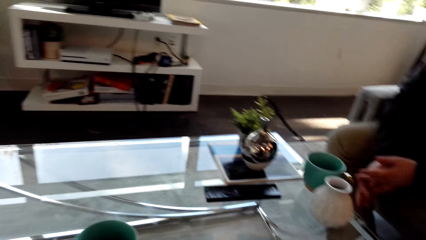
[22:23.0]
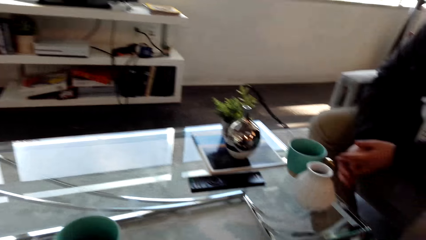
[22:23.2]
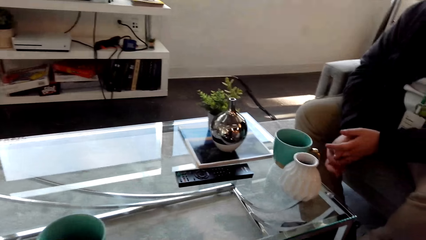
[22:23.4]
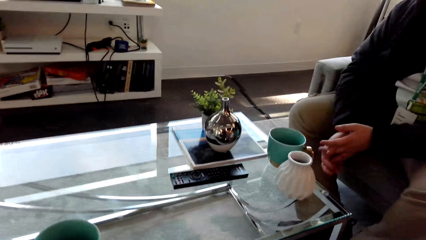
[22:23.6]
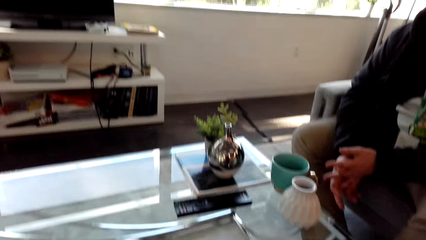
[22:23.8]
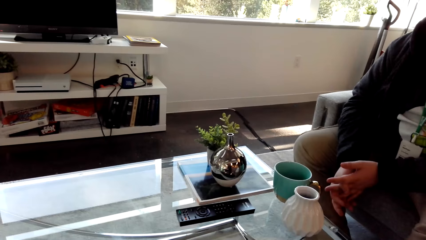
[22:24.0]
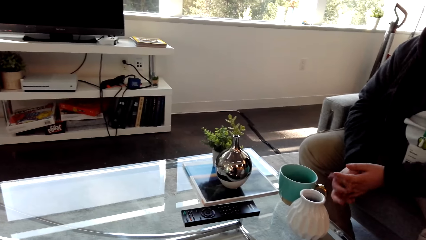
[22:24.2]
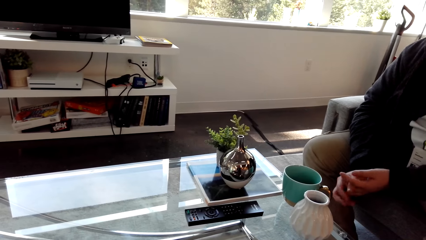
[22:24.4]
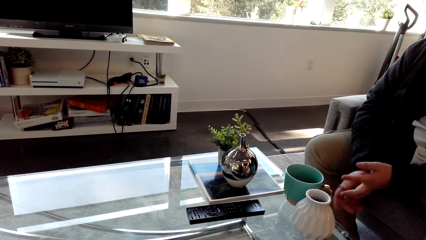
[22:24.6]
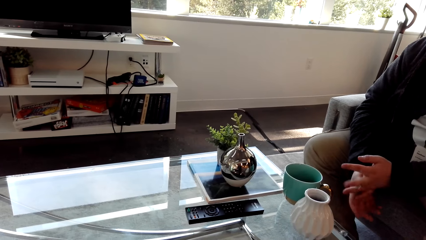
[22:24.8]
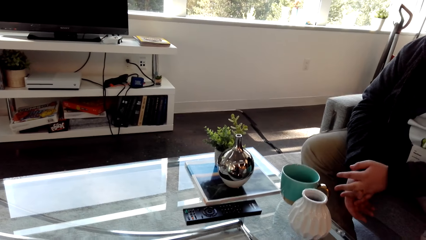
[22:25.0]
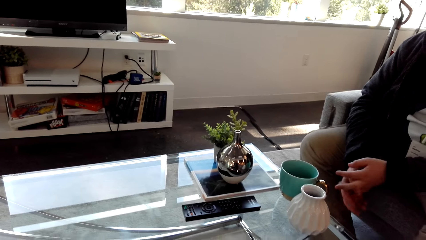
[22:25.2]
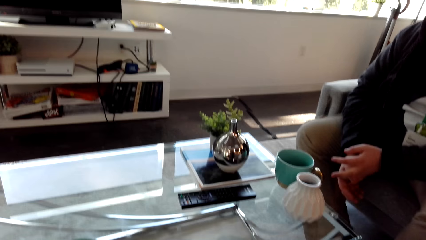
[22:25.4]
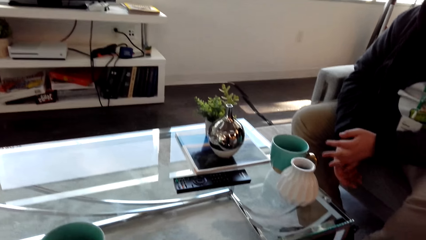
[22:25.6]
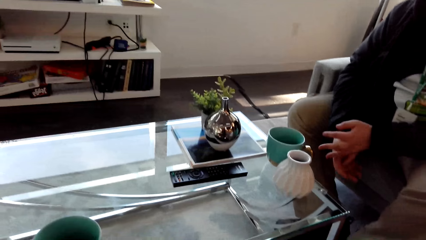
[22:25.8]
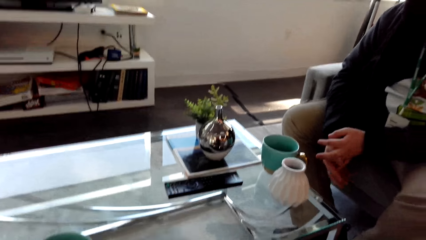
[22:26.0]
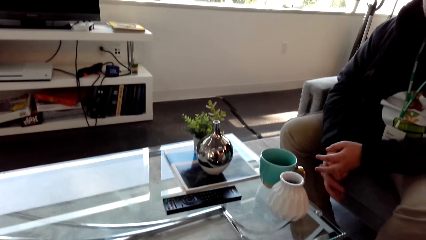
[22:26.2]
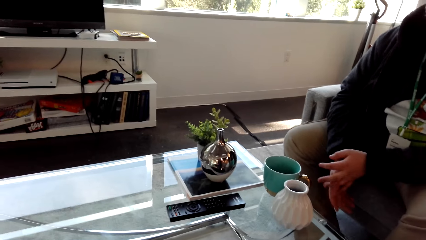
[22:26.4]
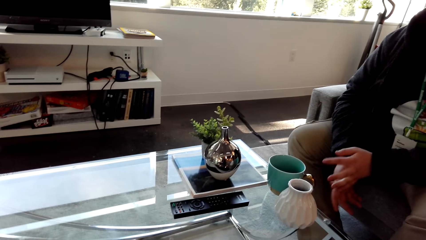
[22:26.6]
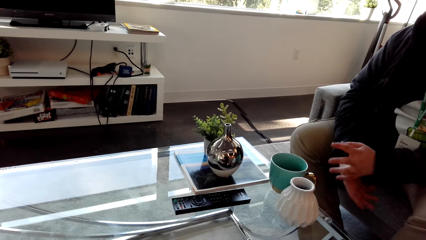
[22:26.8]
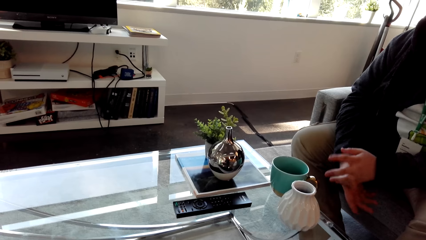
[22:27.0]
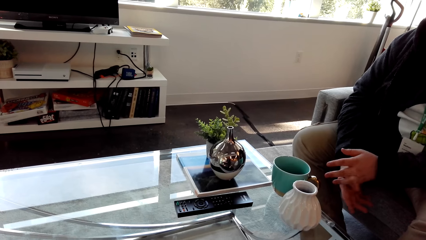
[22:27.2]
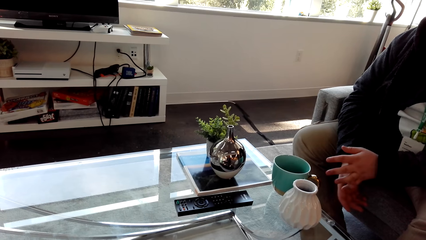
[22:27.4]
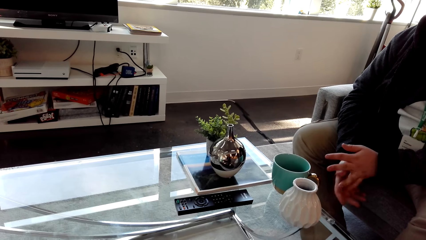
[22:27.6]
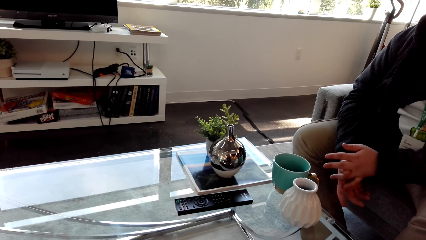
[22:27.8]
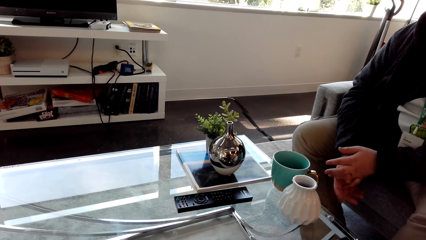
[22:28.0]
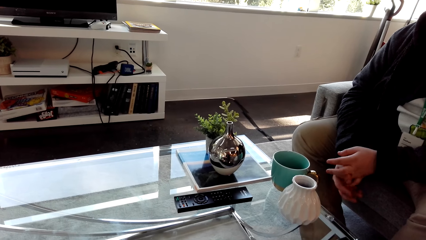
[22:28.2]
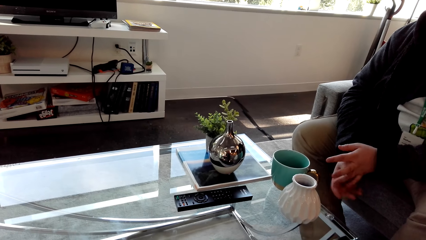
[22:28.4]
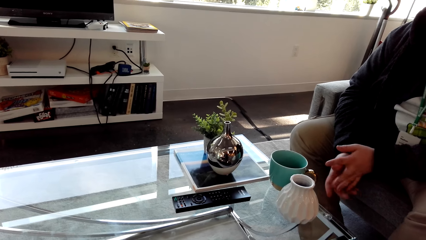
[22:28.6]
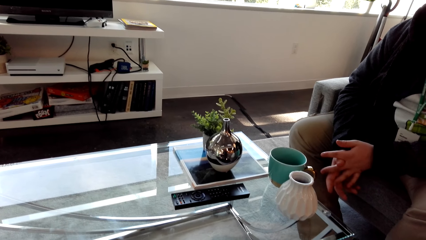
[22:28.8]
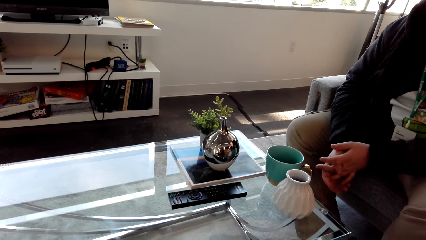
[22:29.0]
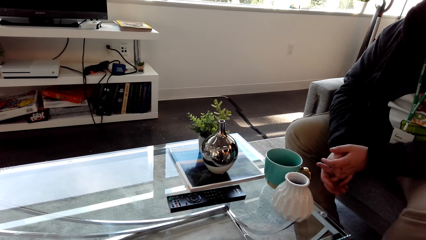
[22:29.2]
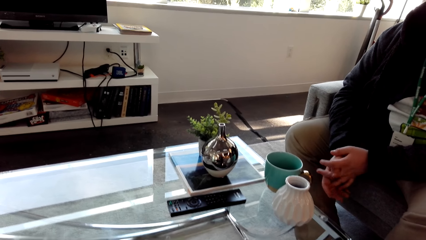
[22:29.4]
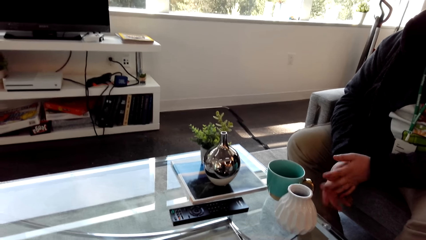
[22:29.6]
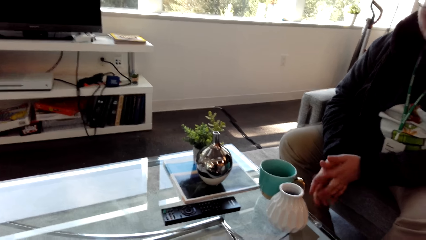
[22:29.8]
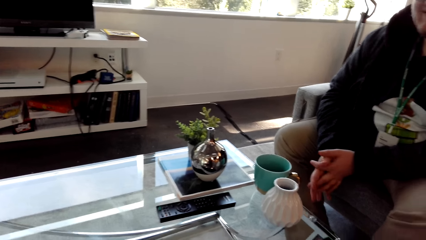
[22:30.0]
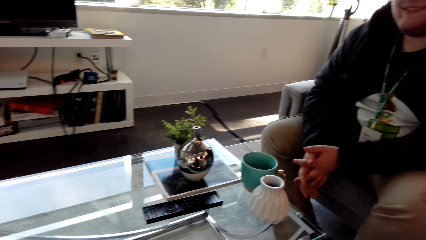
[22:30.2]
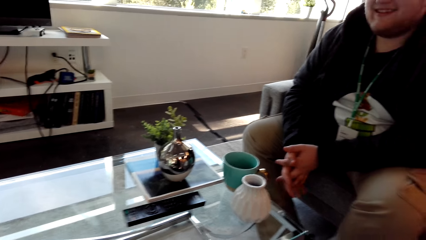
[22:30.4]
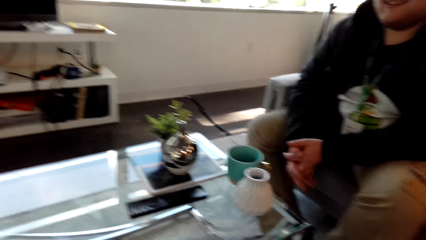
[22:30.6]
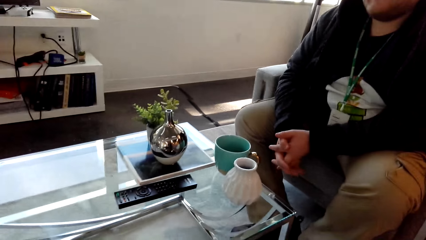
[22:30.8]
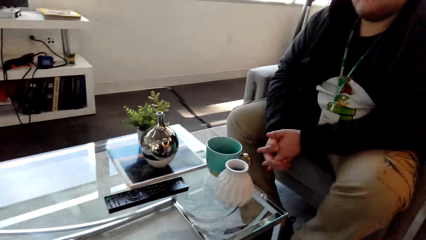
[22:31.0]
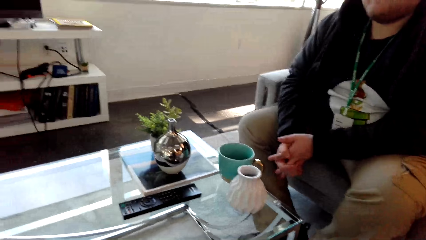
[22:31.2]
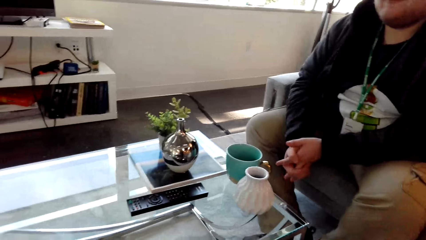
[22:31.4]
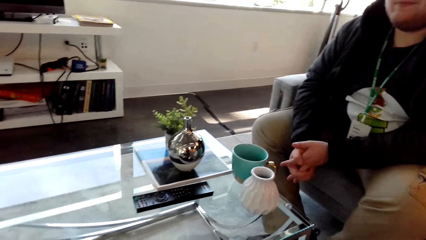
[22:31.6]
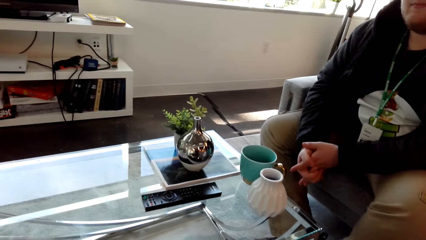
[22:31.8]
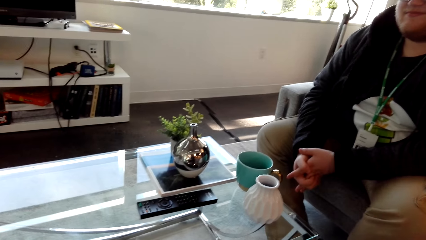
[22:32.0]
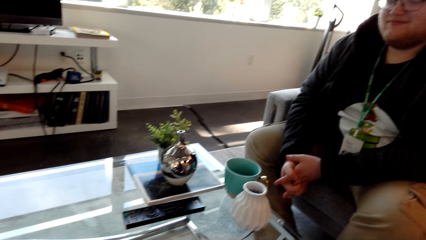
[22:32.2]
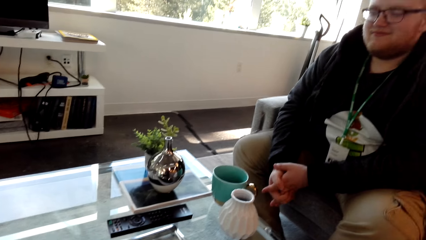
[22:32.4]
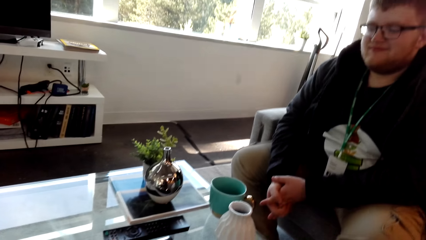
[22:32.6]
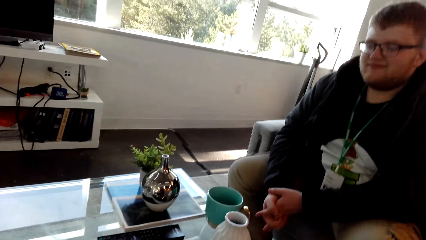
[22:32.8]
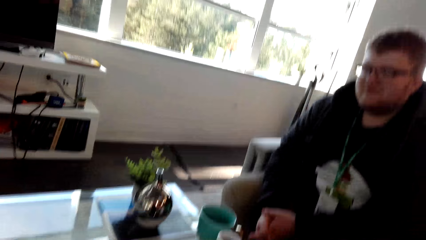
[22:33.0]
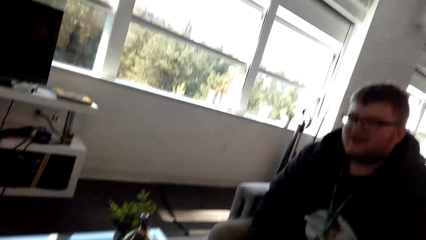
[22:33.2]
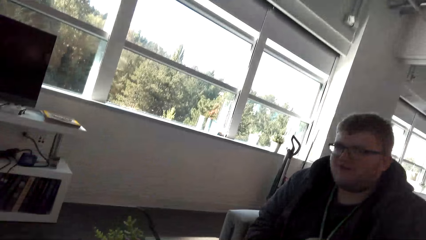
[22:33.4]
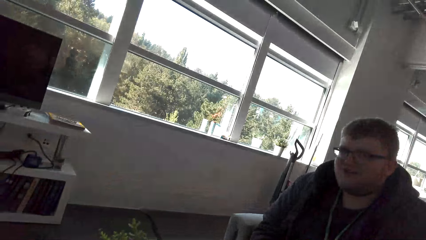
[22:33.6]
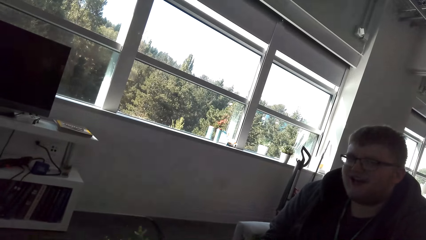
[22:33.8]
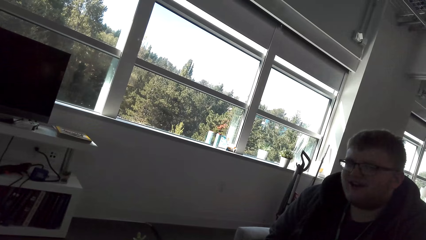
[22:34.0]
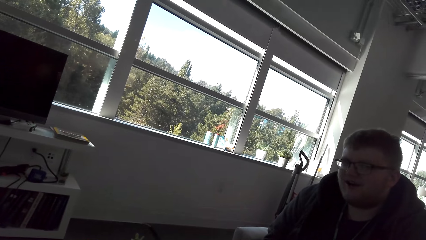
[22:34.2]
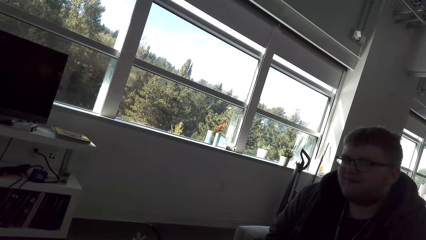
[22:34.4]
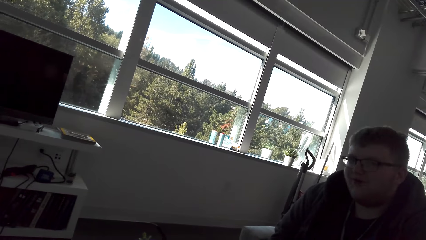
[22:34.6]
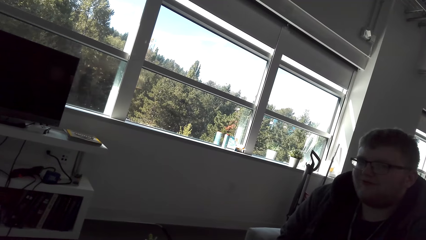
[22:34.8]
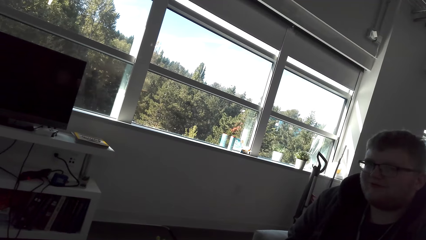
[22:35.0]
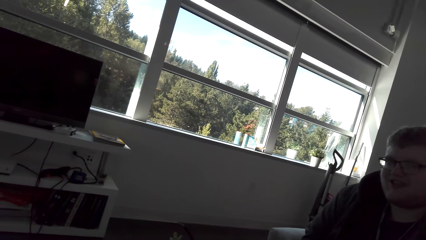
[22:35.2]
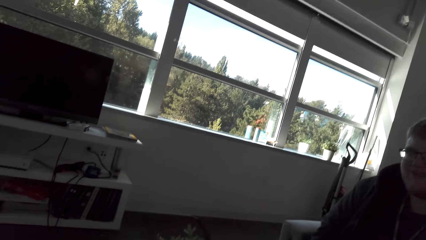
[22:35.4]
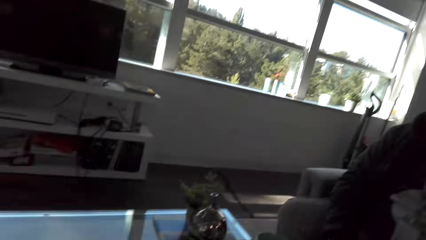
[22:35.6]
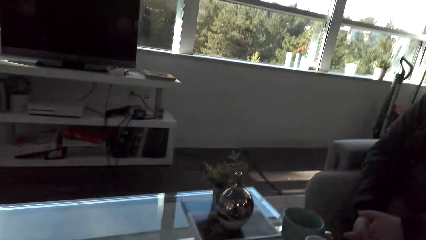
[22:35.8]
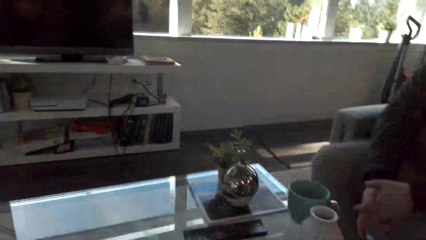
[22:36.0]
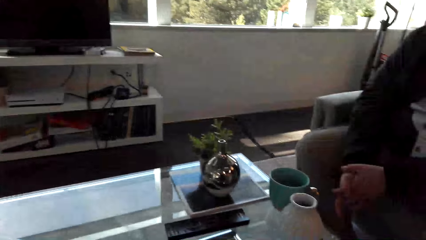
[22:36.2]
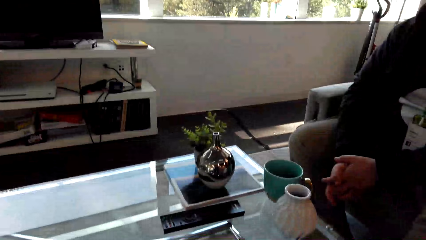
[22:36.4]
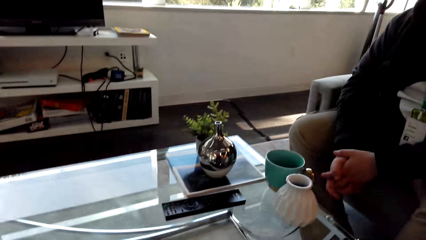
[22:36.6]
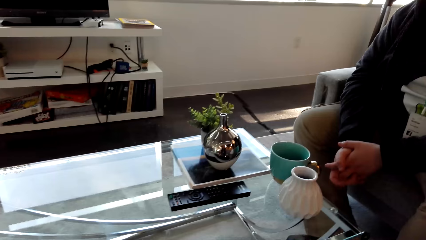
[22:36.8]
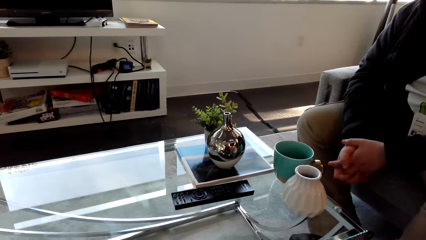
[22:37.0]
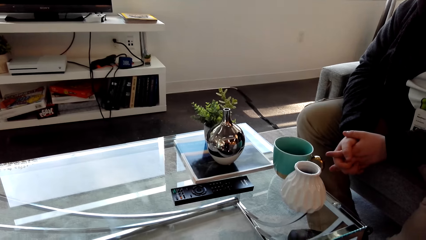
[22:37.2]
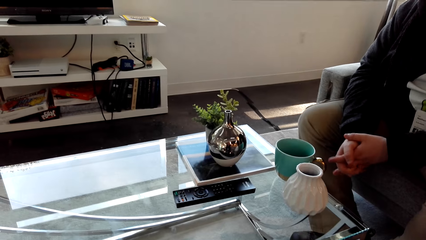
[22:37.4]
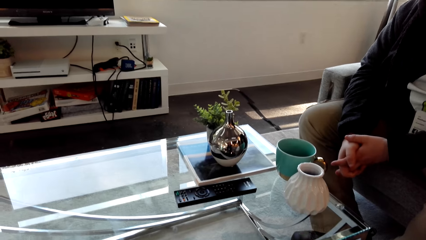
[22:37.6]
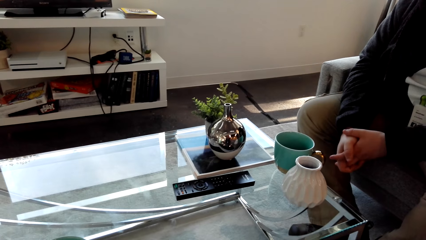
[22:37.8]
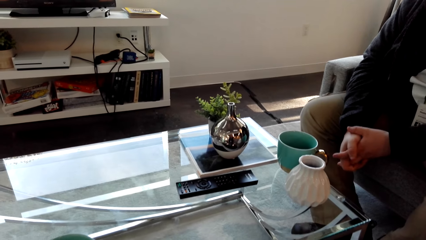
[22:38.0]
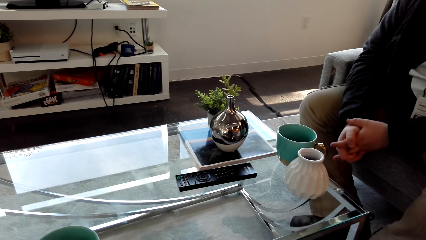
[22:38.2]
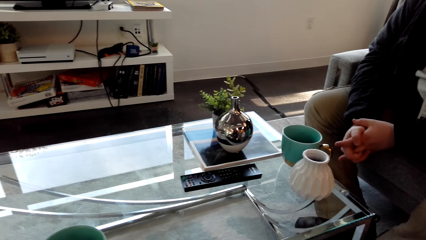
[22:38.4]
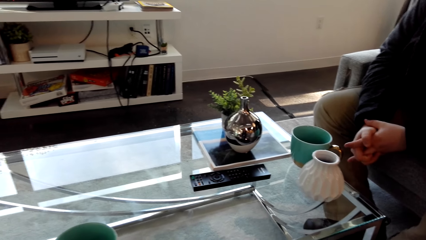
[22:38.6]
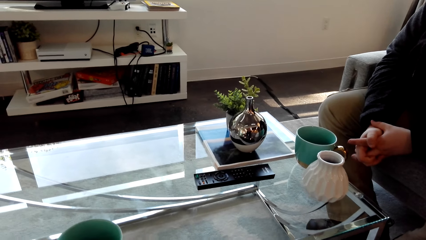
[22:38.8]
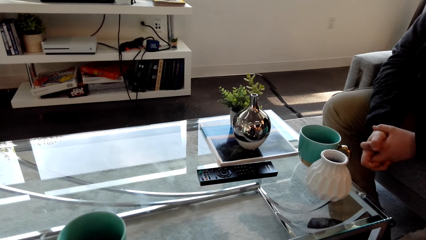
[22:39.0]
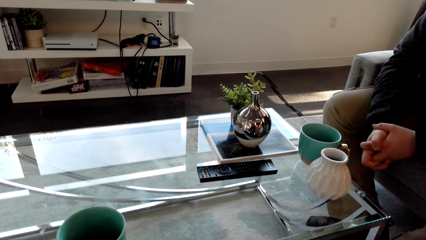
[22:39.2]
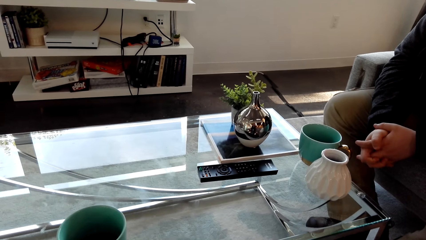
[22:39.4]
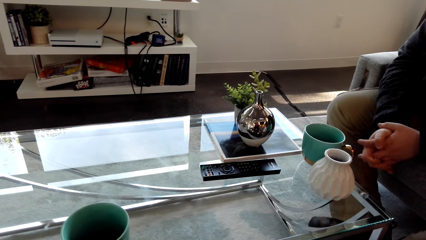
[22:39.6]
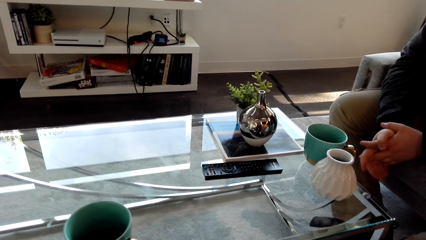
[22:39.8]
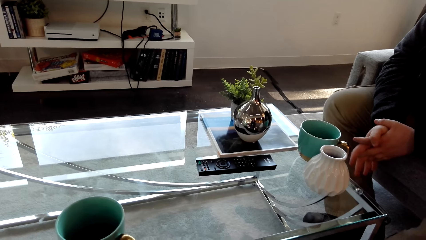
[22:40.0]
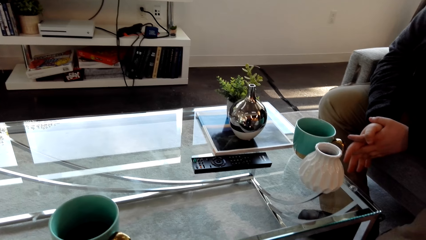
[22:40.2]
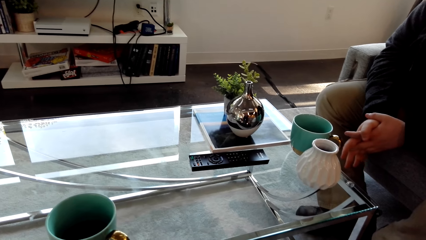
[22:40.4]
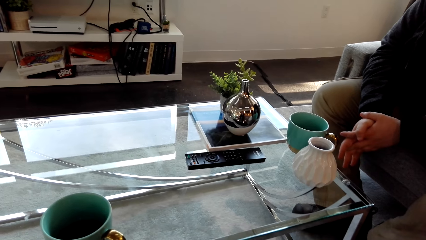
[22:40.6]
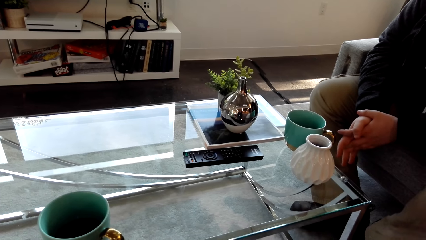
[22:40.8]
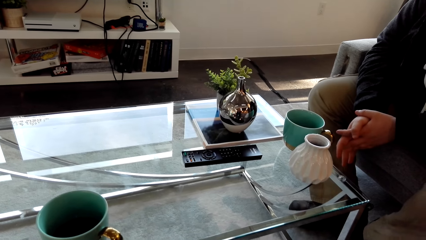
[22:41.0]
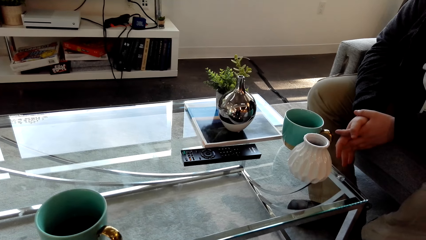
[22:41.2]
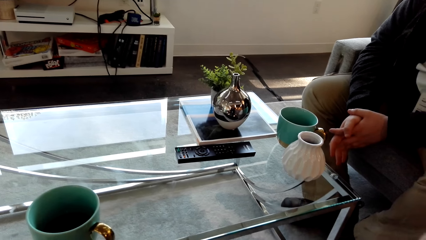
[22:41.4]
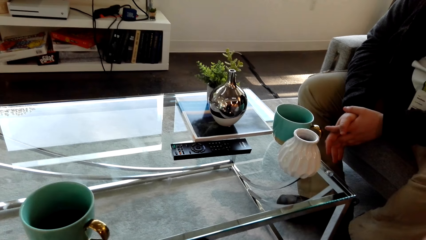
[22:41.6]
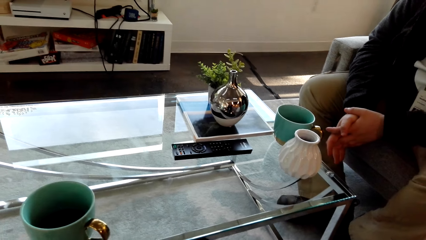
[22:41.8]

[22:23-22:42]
A man moves the hands. The camera wearer talks. The man talks. The camera wearer talks.
